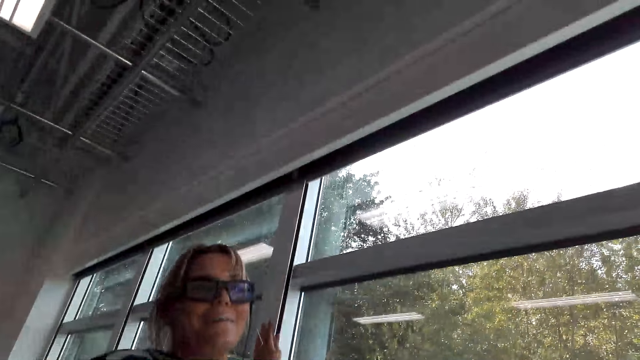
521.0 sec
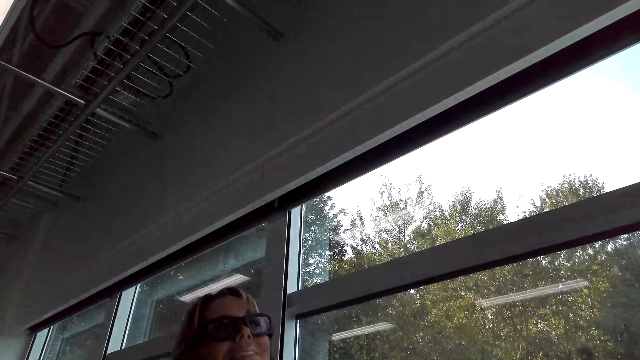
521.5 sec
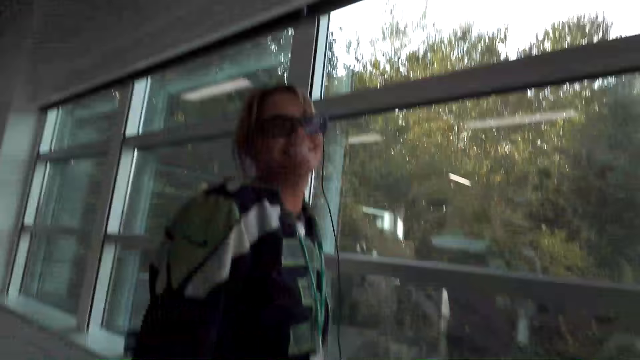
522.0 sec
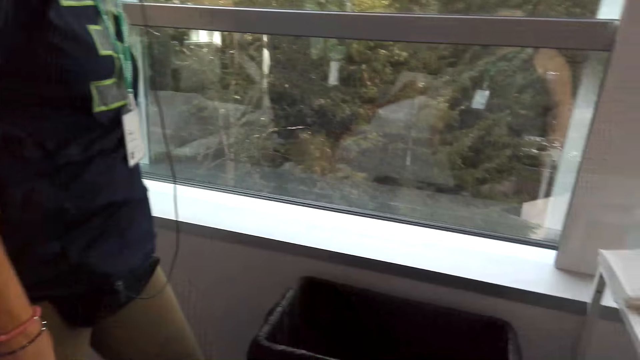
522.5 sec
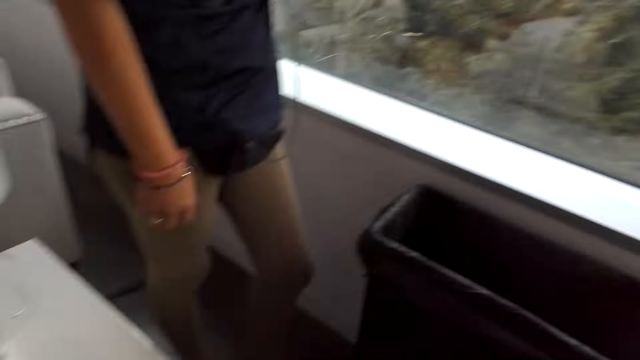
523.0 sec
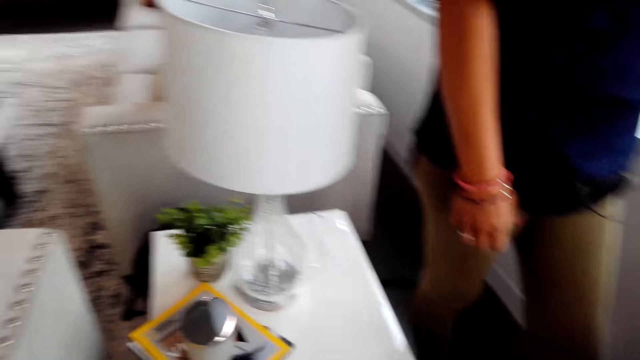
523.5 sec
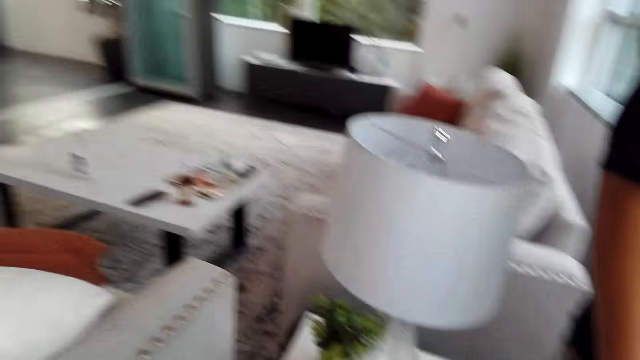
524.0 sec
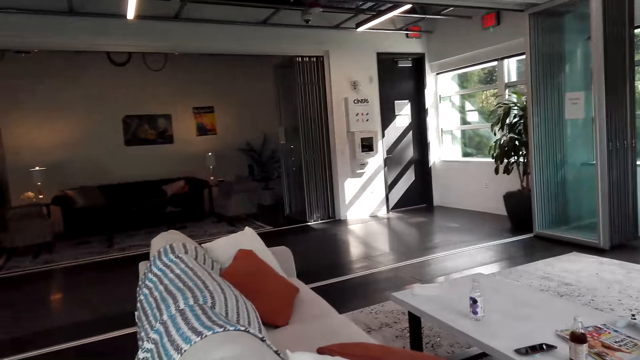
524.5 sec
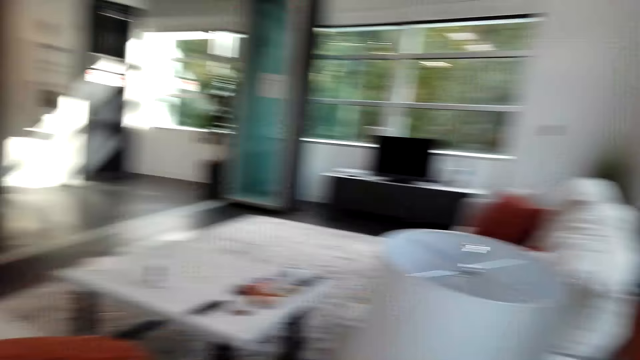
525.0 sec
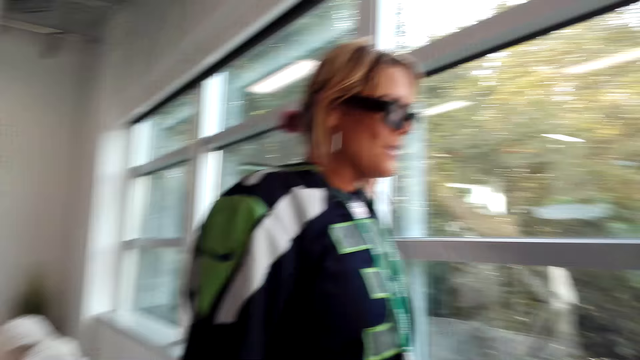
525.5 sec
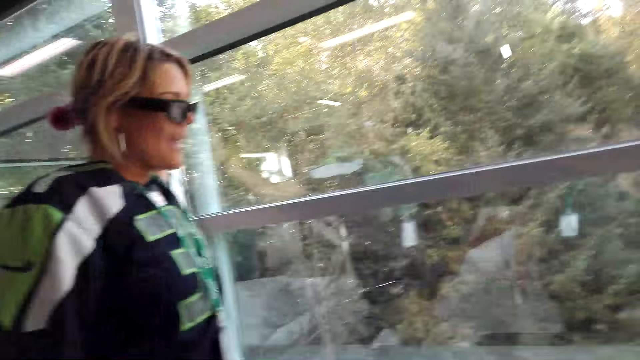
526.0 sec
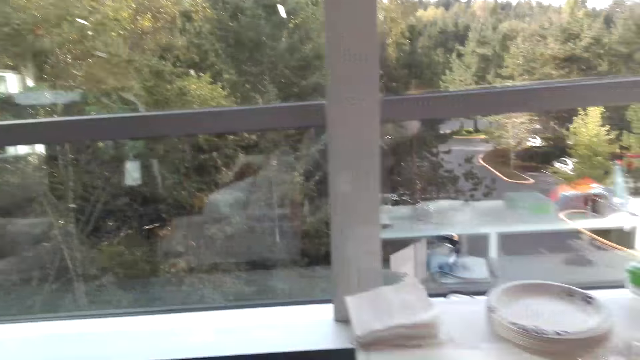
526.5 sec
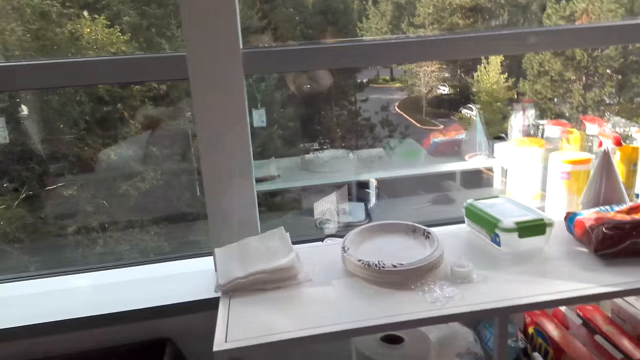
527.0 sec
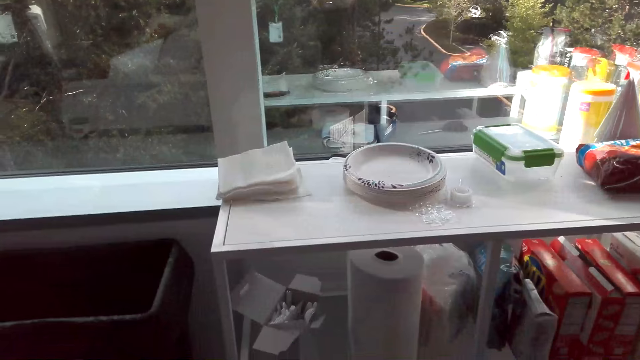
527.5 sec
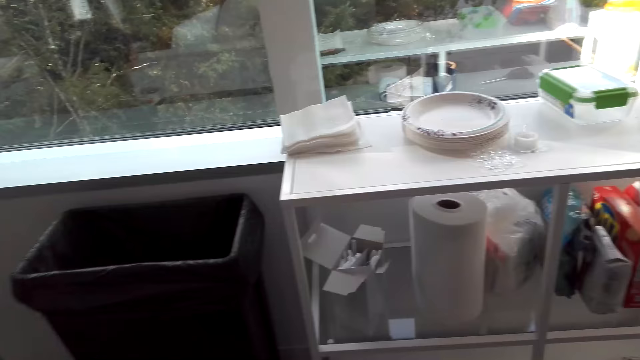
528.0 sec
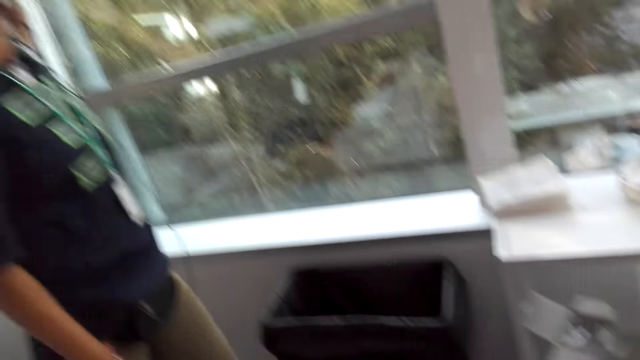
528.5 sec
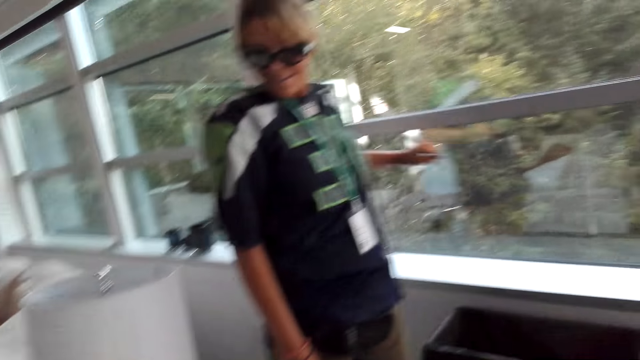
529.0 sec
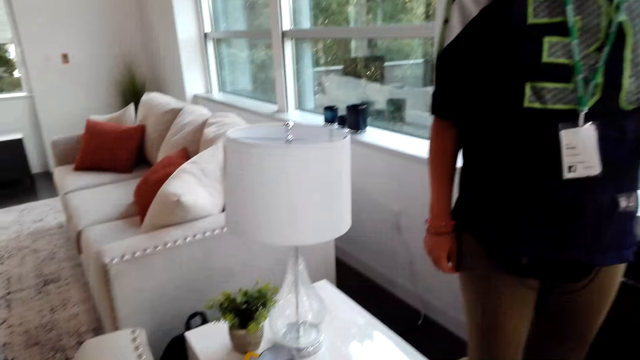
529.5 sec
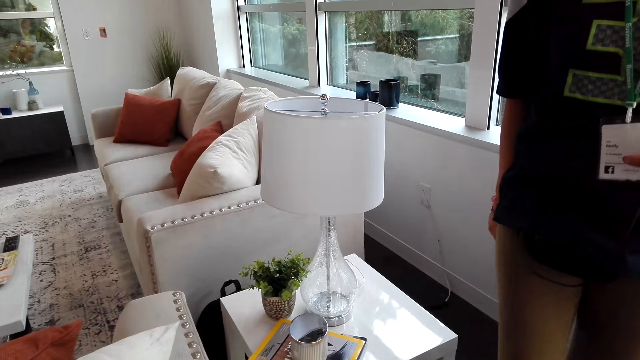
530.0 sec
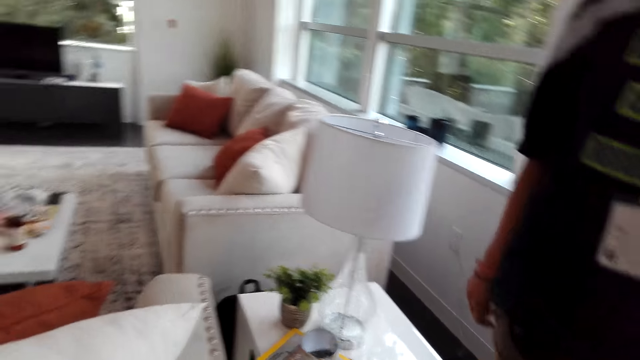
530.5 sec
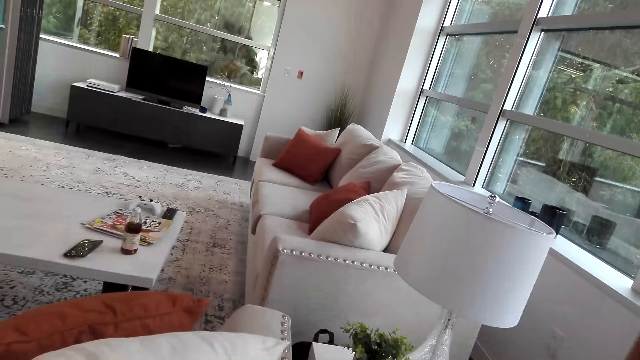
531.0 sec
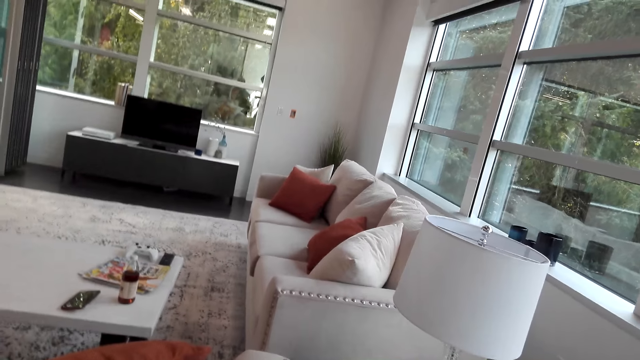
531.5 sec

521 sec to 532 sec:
The camera wearer looks around. They laugh. They look around. They laugh. A woman talks to the camera wearer repeatedly. The camera wearer looks around. They talk to the woman. They look around.

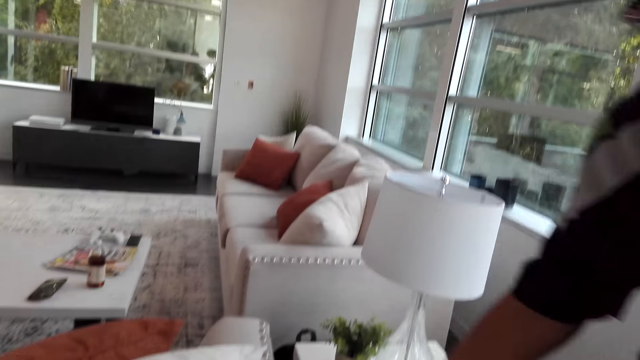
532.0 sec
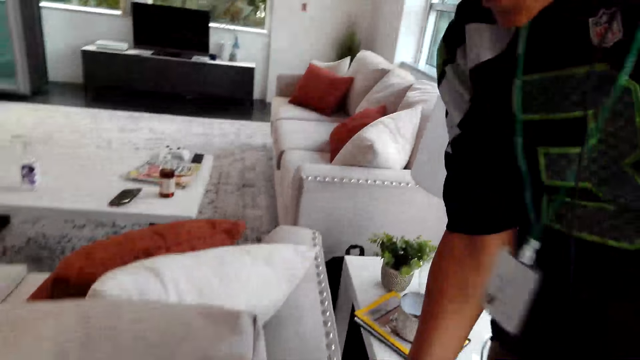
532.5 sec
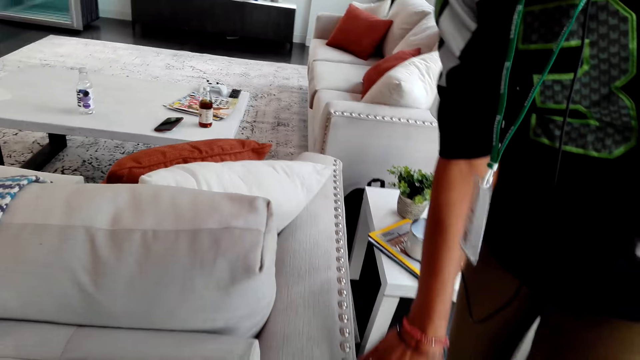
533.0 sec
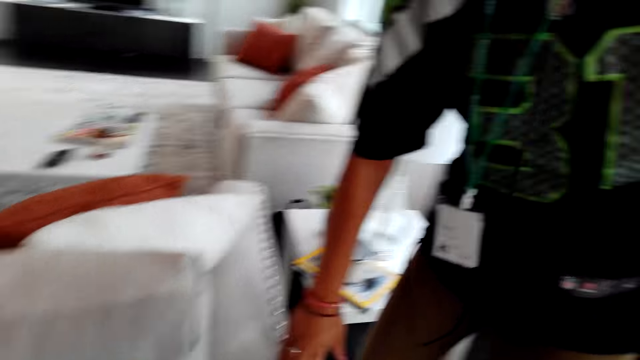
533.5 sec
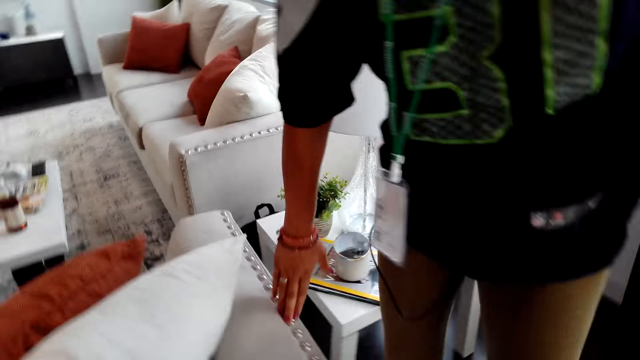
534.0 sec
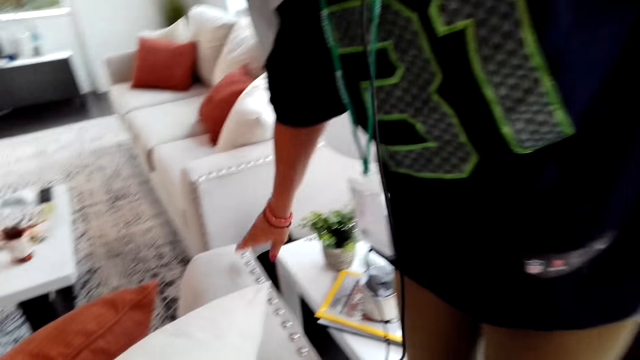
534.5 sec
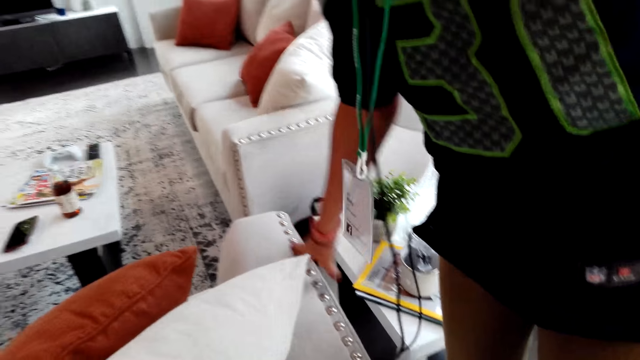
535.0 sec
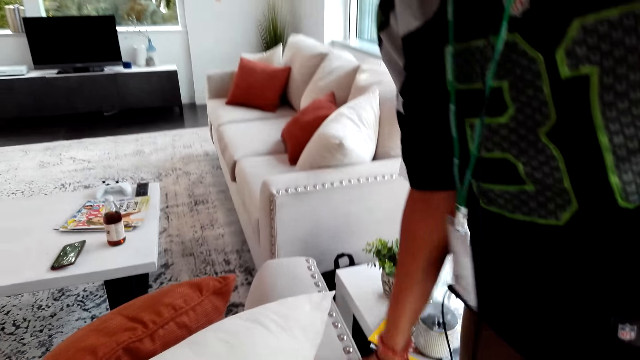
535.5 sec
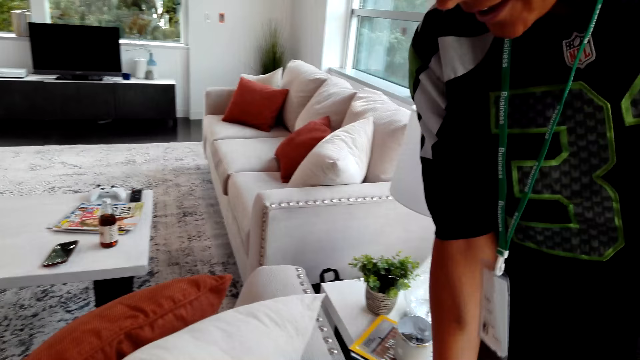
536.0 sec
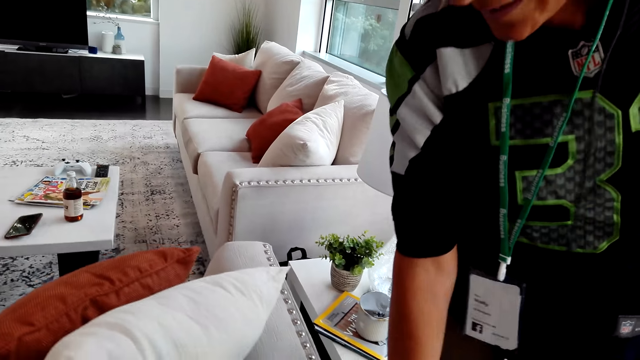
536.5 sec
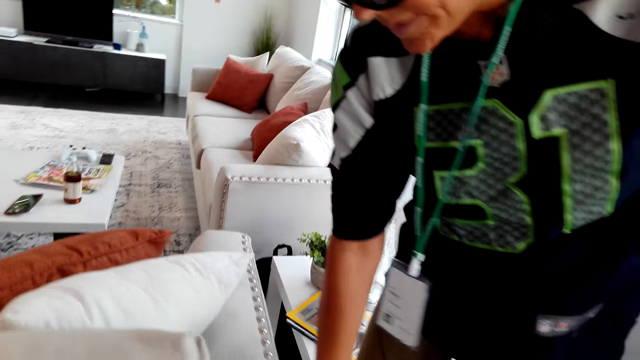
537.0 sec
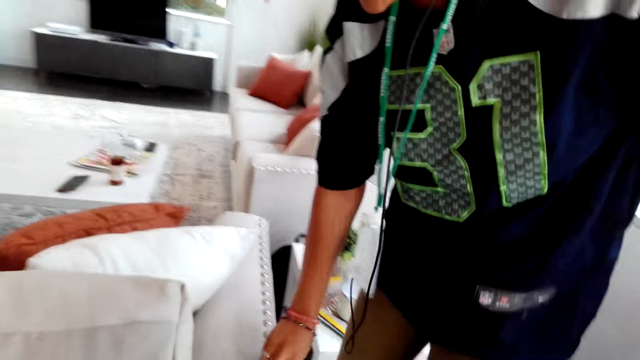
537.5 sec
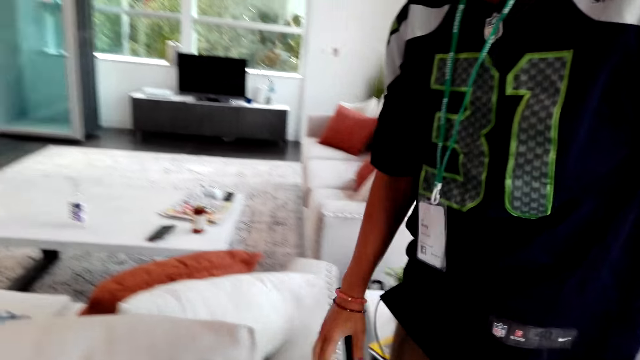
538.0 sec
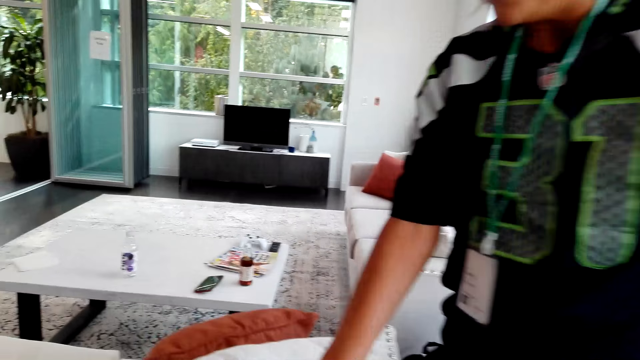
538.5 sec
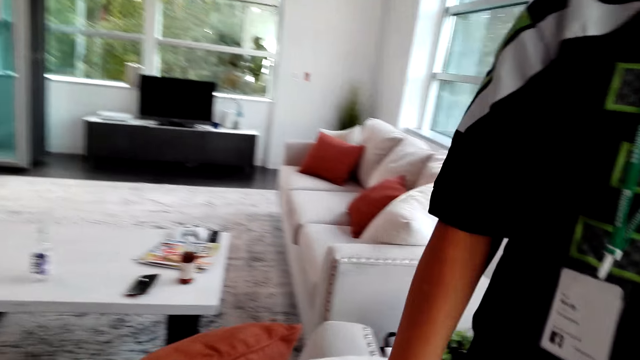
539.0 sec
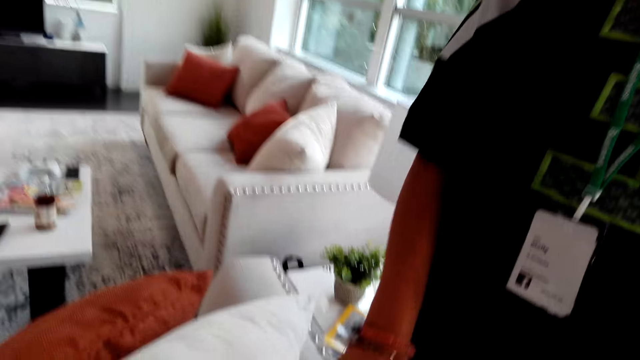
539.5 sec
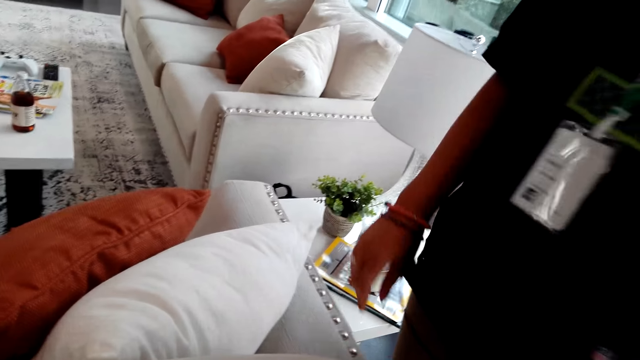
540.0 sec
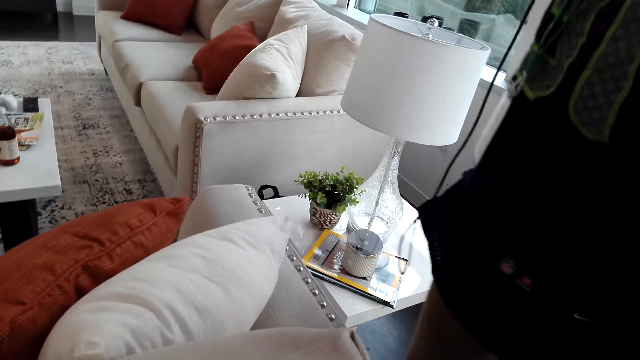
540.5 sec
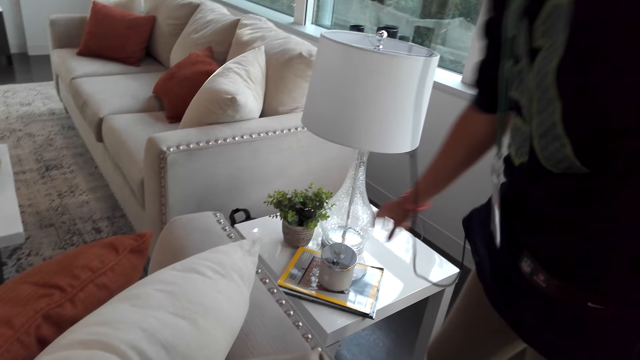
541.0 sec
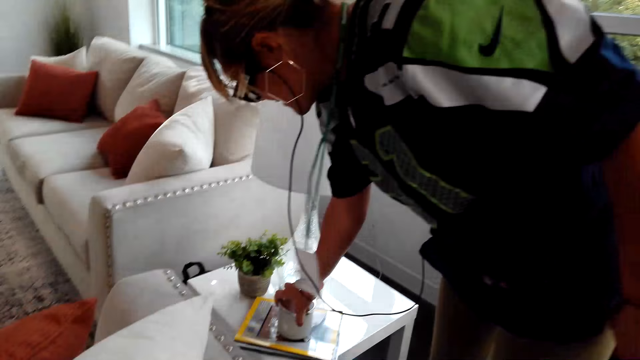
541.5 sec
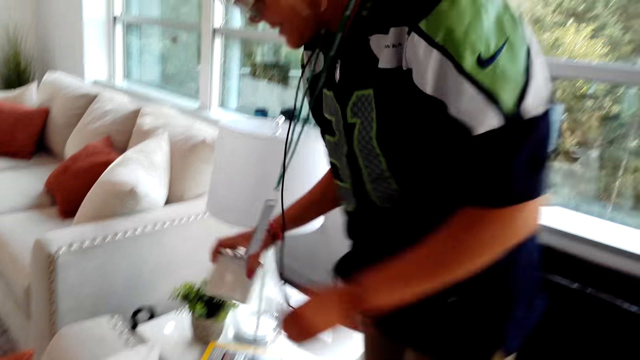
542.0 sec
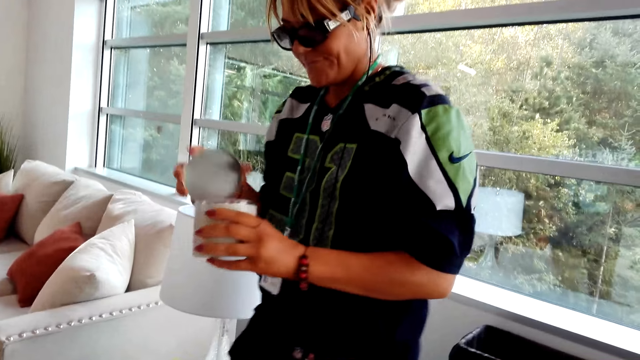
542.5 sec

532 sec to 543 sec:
A woman talks to the camera wearer. The camera wearer talks to the woman. The woman touches the sofa chair with the right hand. The woman talks to the camera wearer. The camera wearer talks to the woman. The woman talks to the camera wearer. The woman picks up a candle jar from the table. The woman talks to the camera wearer again. The woman touches the tin of something with the right hand and holds the tin of something with both hands. The woman opens a lid of the candle jar.
